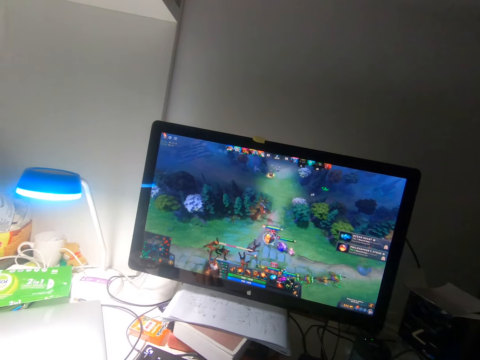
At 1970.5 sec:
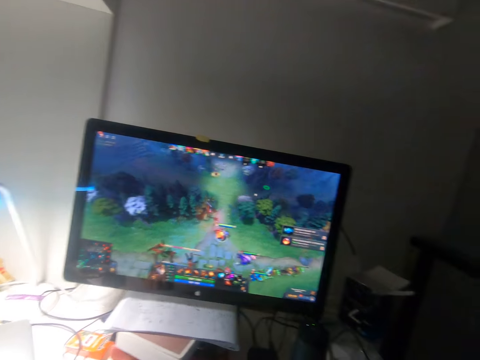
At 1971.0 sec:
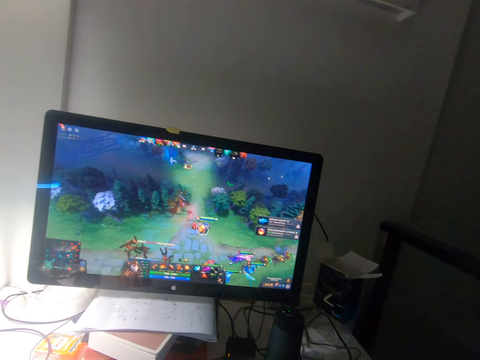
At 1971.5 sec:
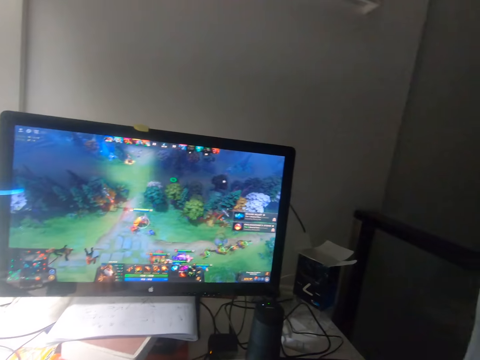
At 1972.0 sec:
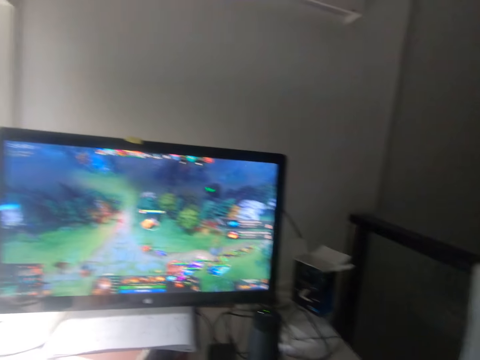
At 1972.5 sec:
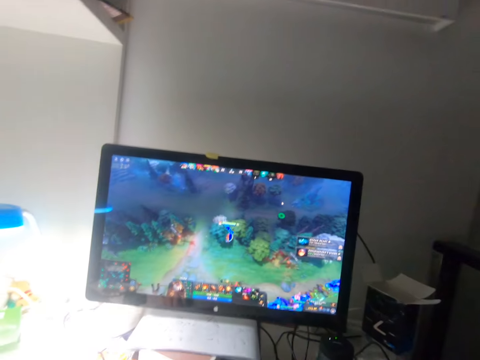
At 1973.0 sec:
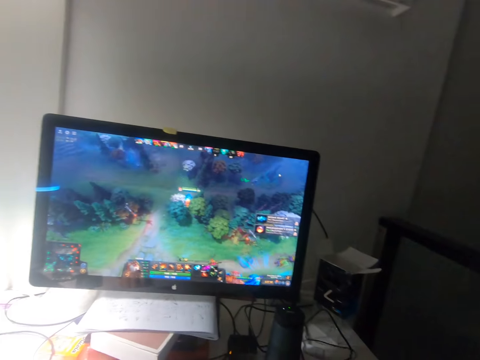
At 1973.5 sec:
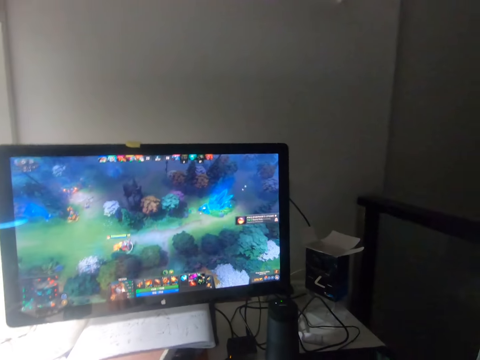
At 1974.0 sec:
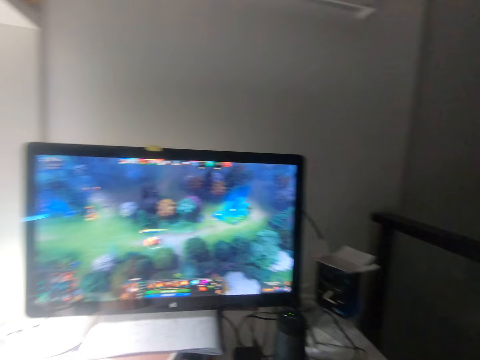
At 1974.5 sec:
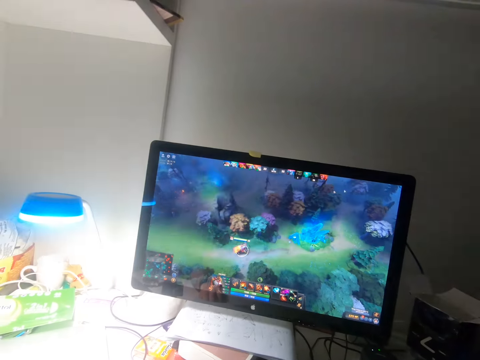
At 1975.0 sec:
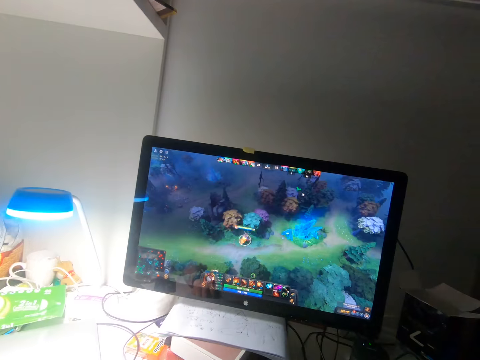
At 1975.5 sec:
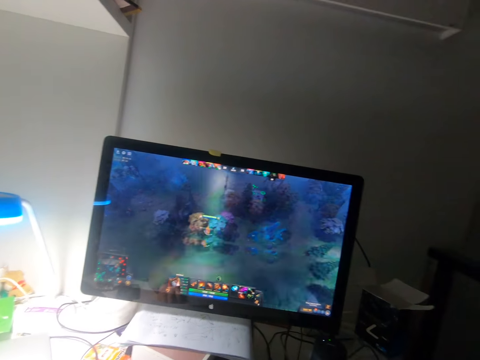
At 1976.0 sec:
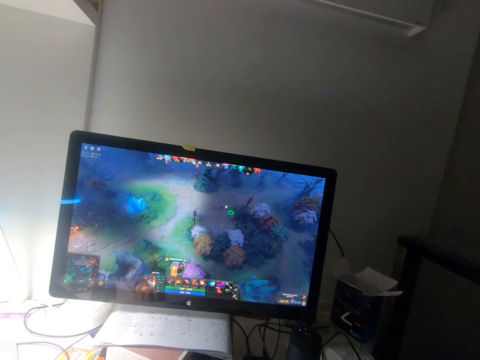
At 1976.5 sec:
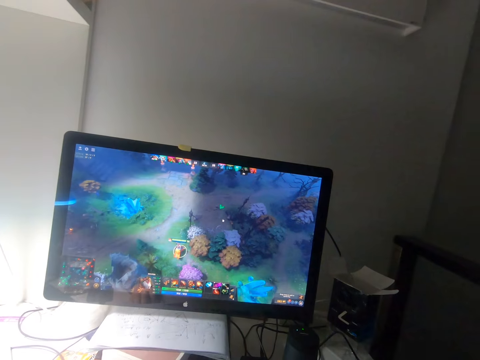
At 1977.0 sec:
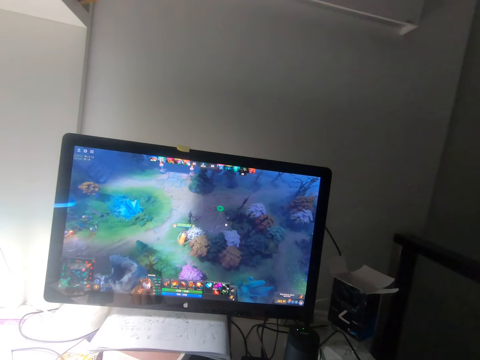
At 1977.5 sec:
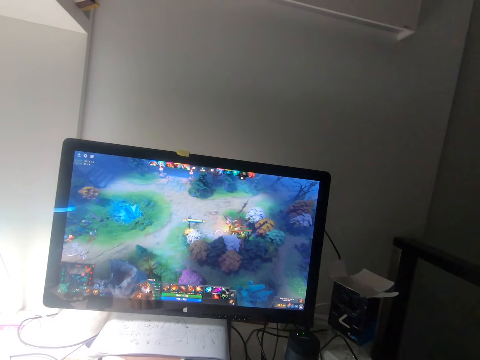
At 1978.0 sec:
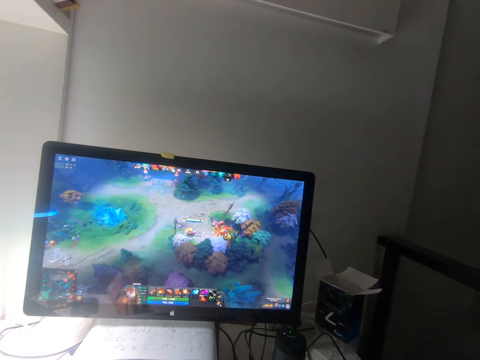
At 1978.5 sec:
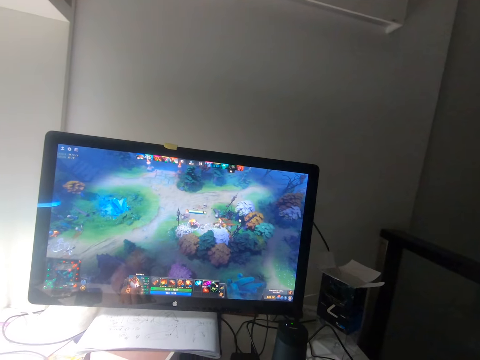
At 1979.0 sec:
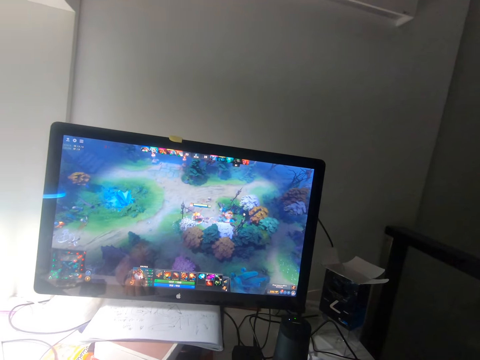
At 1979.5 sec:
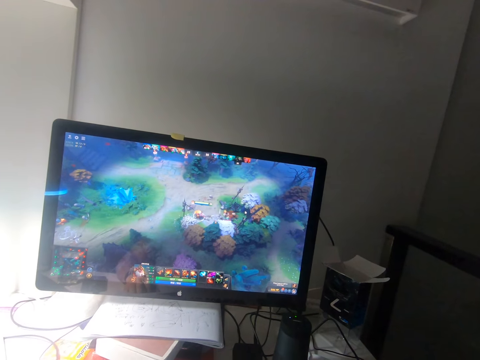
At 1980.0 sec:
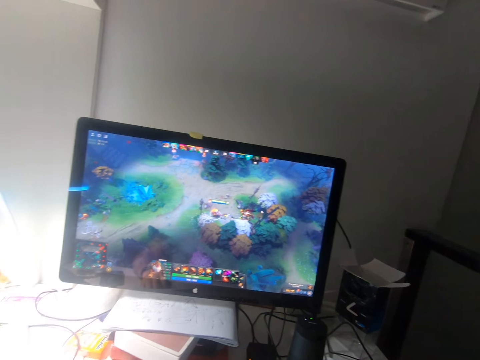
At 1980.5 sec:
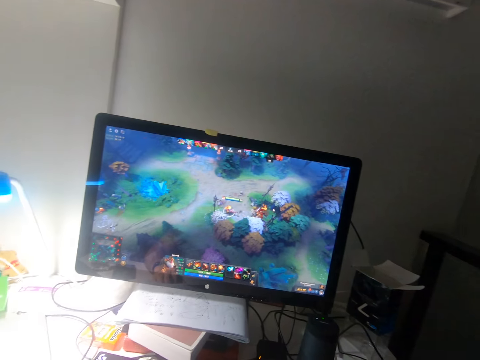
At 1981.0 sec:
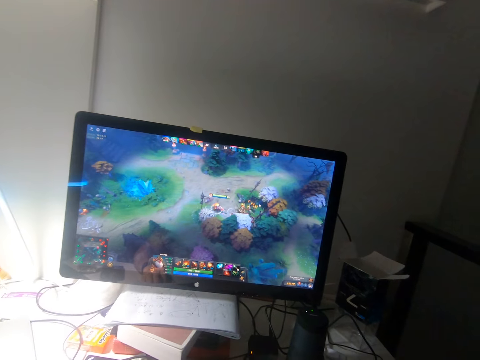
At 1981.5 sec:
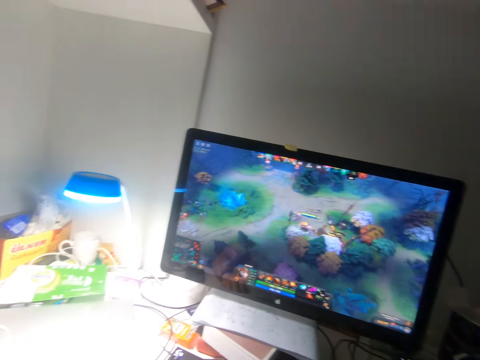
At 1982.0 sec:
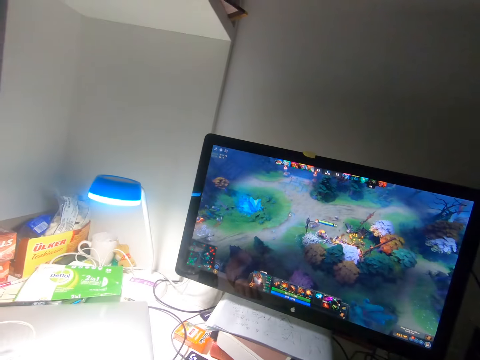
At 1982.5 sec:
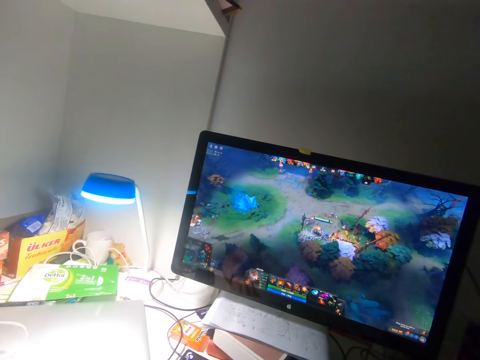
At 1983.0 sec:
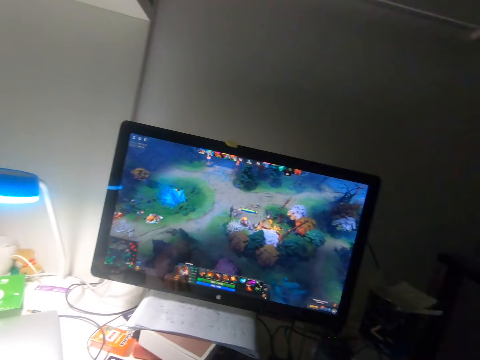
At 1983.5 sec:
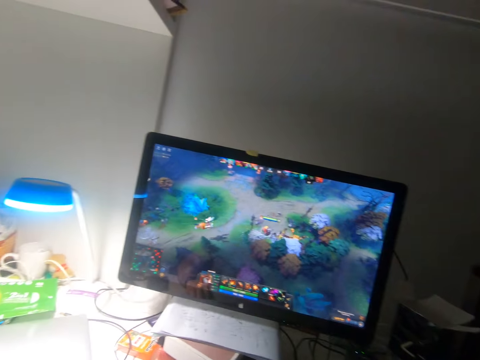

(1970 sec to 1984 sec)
The camera wearer removes ads from the desktop. They play video games with a mouse.

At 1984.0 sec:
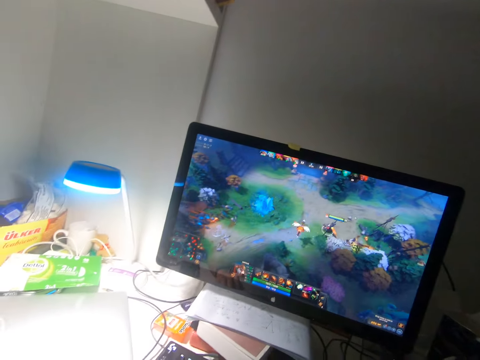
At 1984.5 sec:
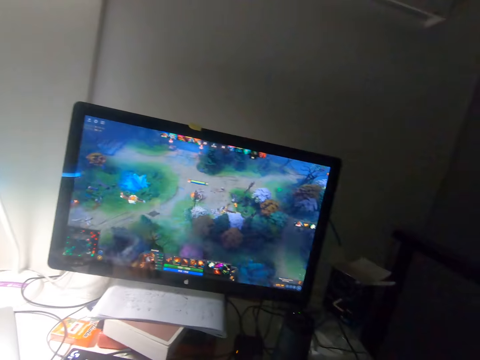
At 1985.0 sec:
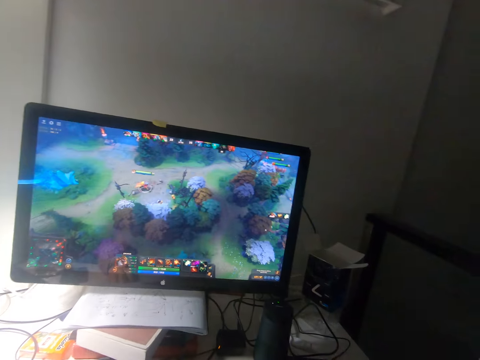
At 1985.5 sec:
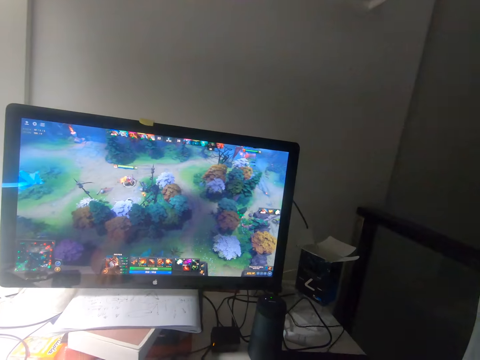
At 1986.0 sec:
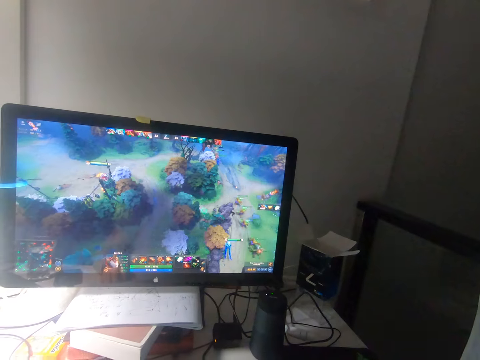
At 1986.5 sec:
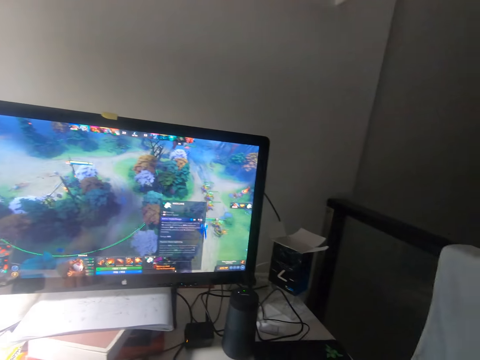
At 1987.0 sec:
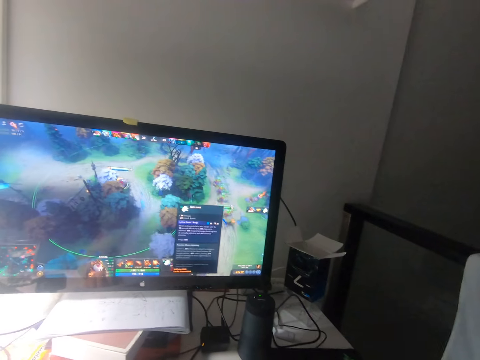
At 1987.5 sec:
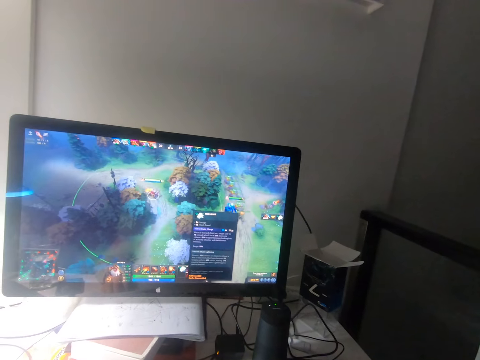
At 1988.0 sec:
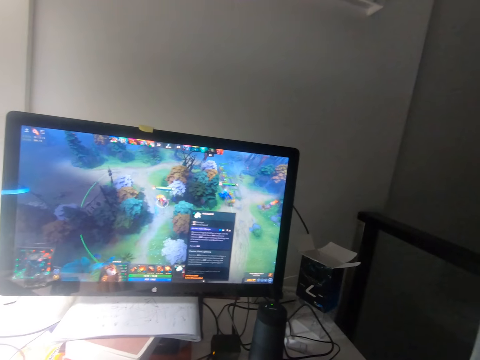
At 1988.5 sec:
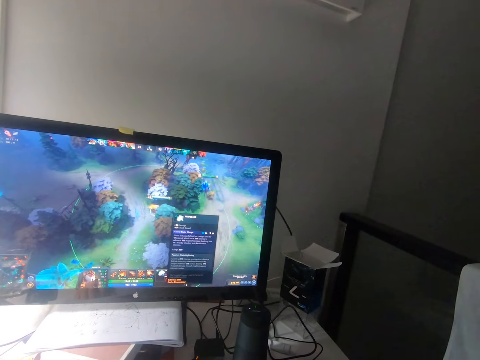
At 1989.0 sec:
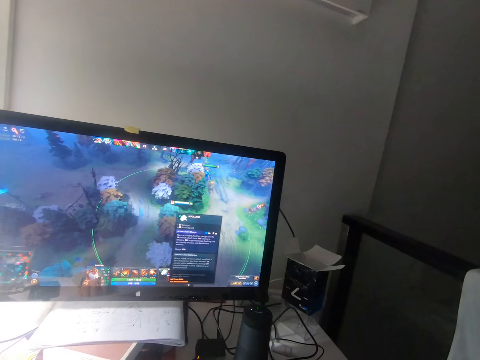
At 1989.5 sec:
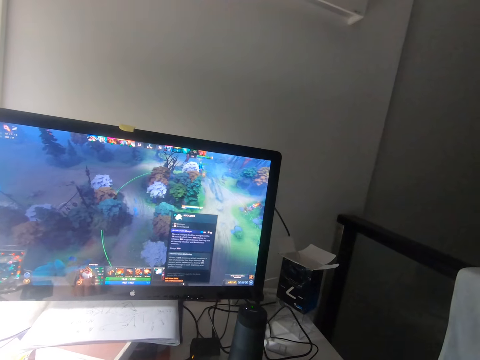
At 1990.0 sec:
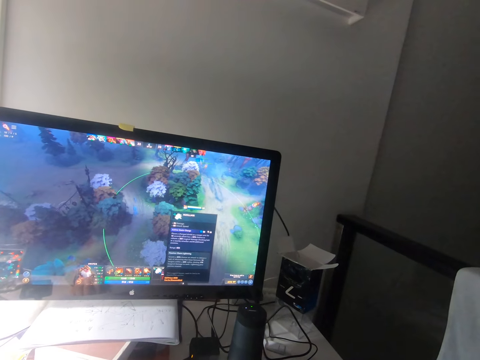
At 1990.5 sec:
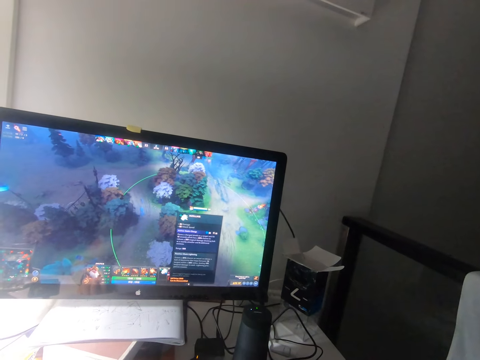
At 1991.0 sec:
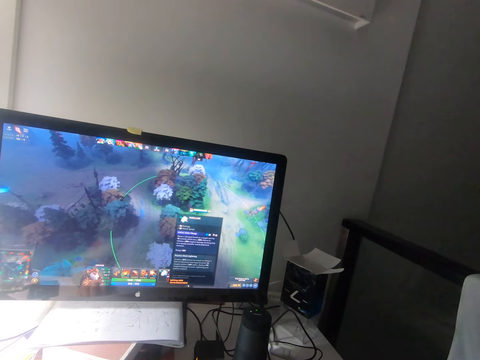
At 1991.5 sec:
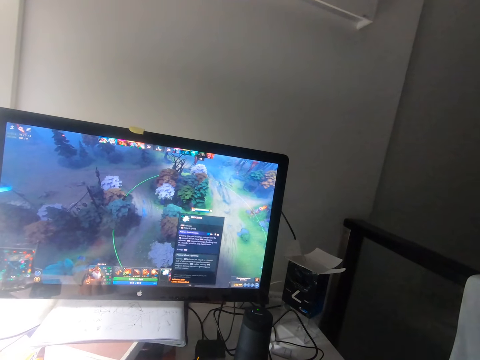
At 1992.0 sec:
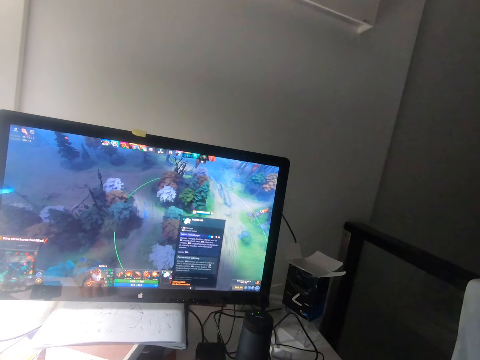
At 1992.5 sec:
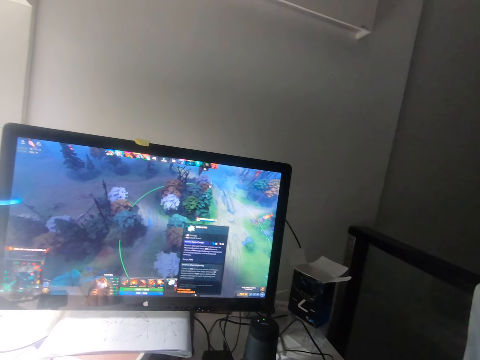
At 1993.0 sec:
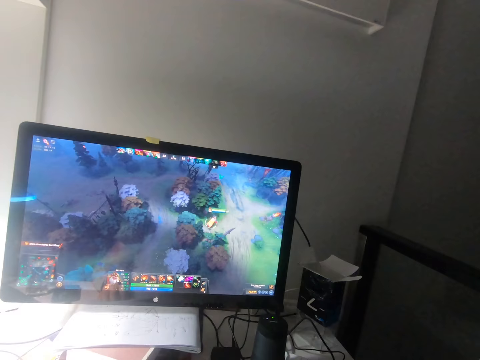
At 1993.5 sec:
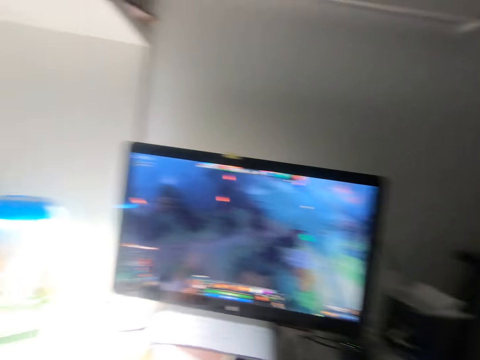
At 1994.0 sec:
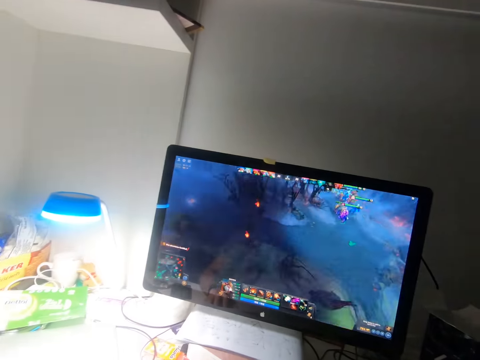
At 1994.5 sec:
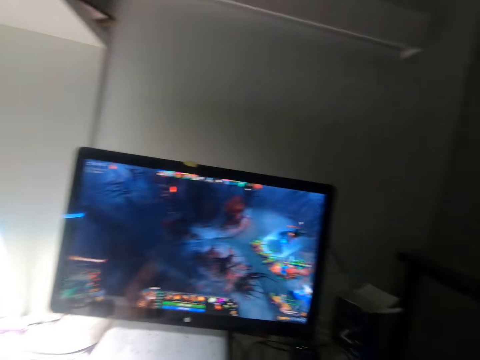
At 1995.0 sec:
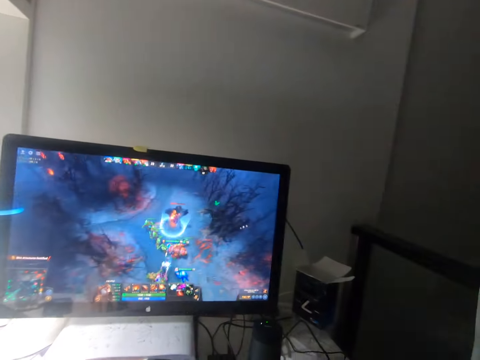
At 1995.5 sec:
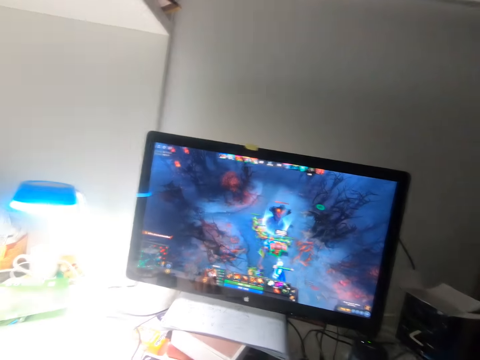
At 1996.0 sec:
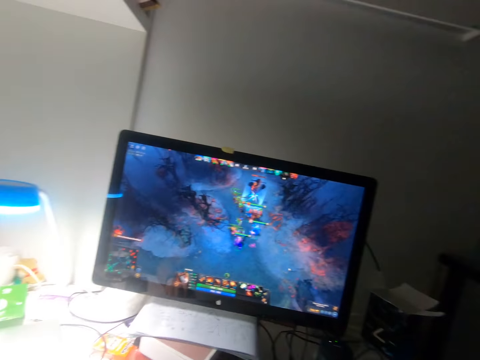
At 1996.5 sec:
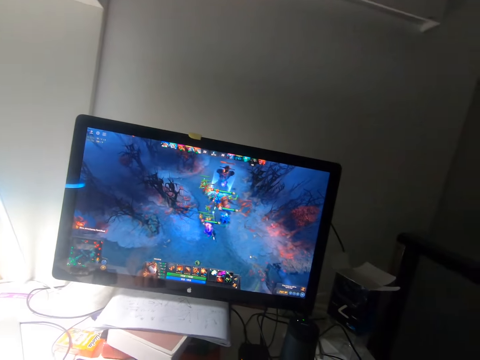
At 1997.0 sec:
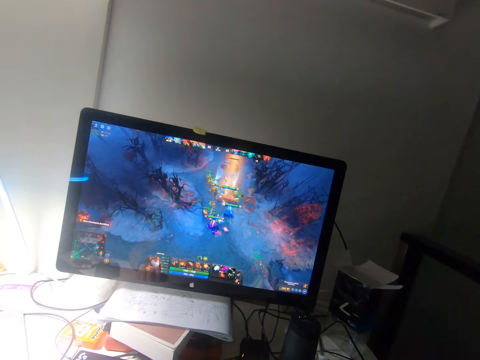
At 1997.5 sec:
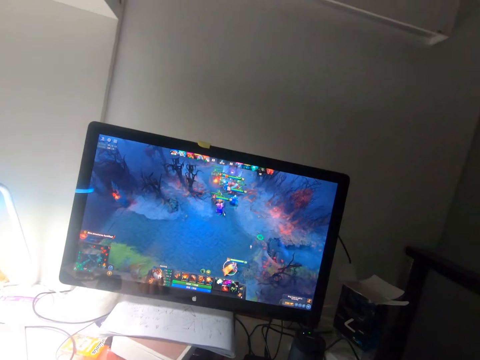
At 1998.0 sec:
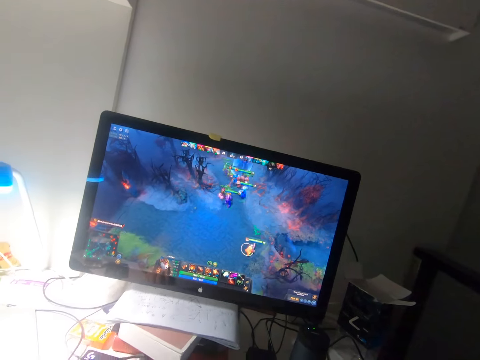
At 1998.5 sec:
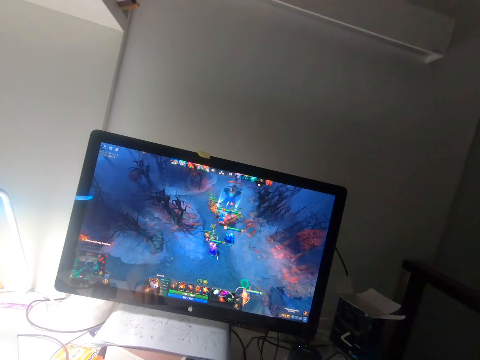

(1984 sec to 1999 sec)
The camera wearer changes the setting of the game. They play video games with a mouse.
